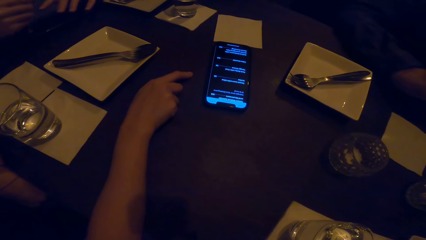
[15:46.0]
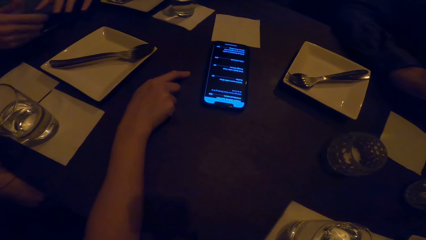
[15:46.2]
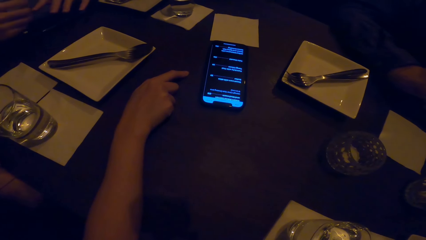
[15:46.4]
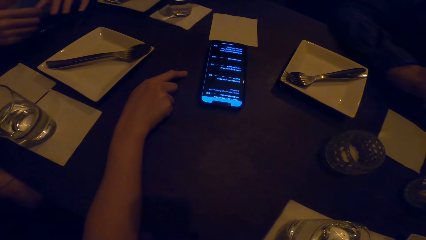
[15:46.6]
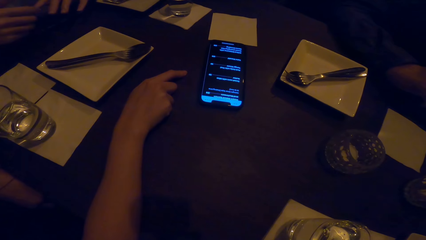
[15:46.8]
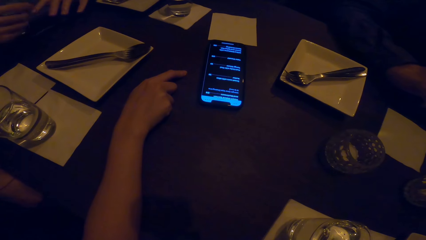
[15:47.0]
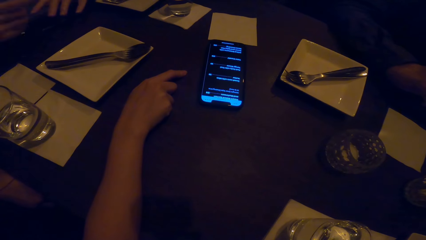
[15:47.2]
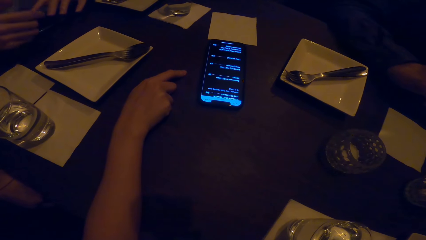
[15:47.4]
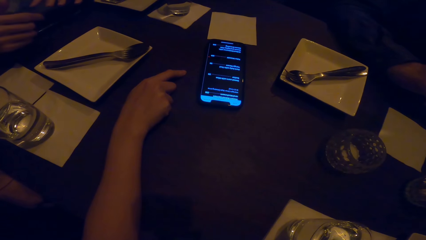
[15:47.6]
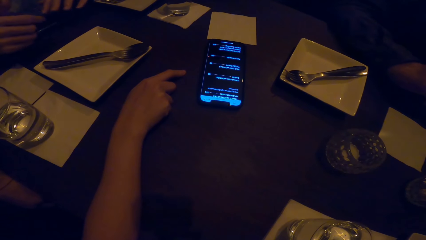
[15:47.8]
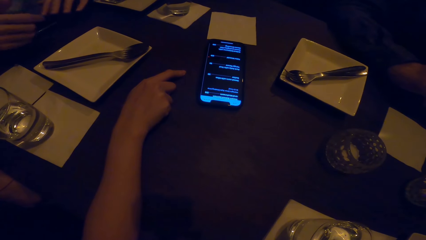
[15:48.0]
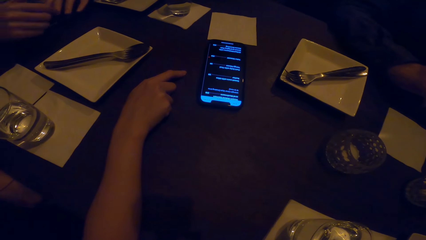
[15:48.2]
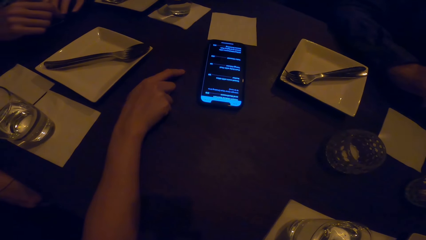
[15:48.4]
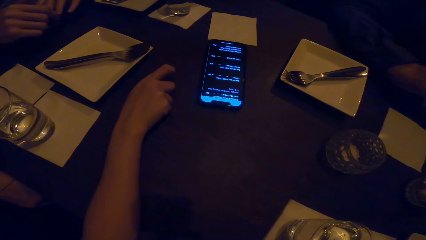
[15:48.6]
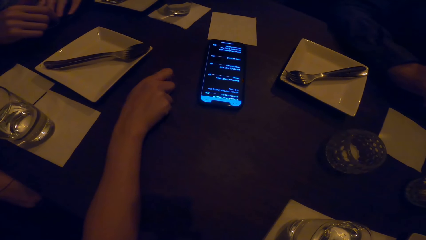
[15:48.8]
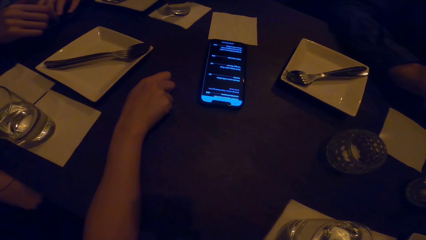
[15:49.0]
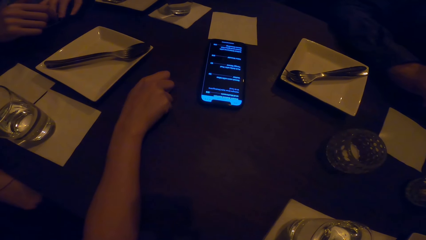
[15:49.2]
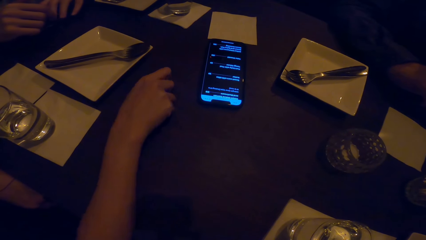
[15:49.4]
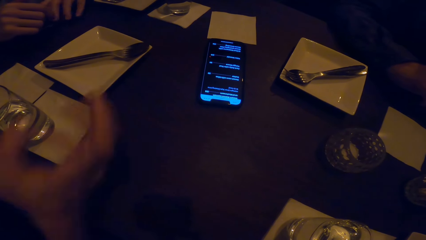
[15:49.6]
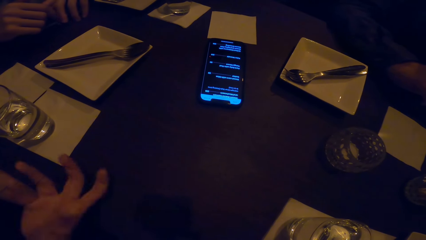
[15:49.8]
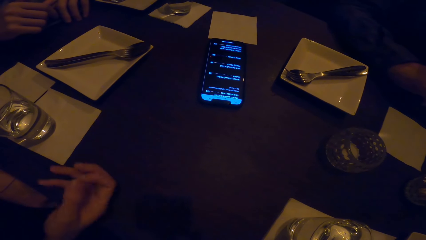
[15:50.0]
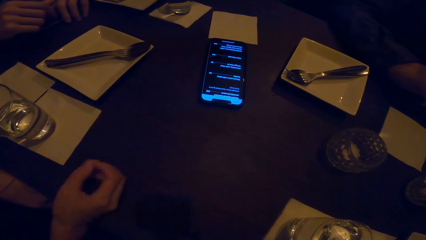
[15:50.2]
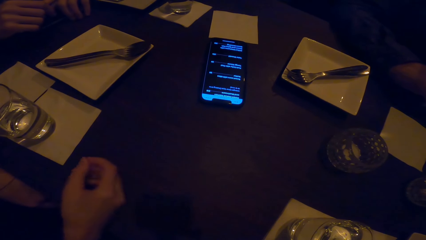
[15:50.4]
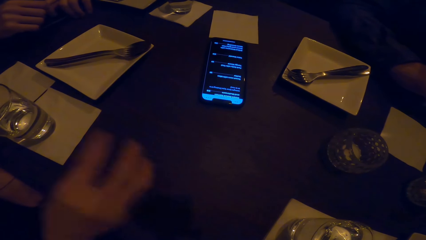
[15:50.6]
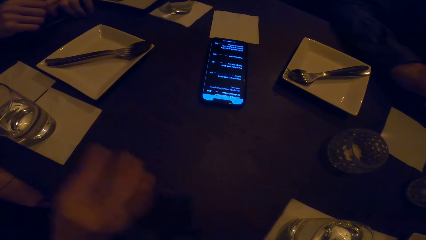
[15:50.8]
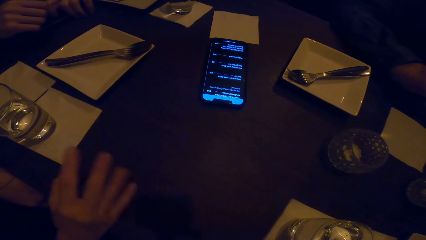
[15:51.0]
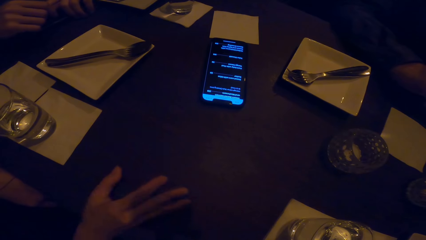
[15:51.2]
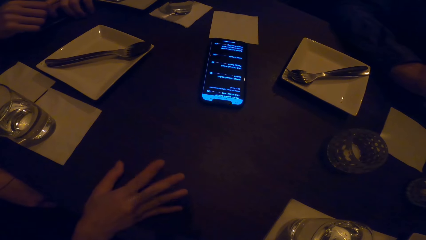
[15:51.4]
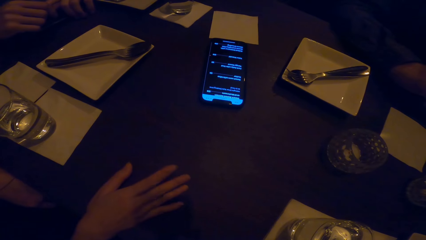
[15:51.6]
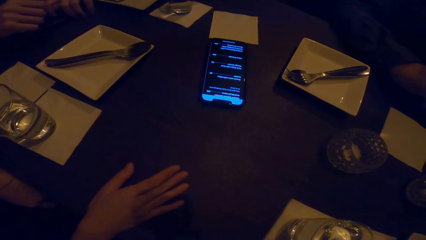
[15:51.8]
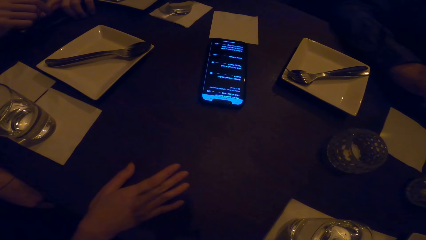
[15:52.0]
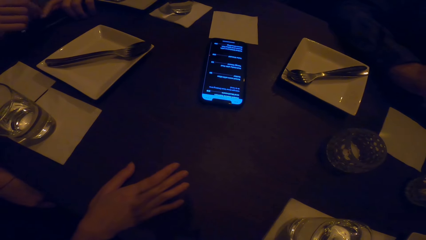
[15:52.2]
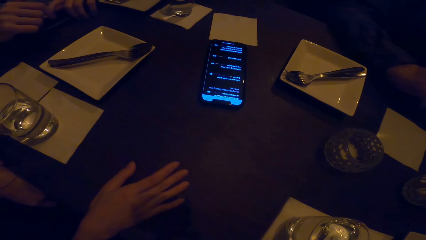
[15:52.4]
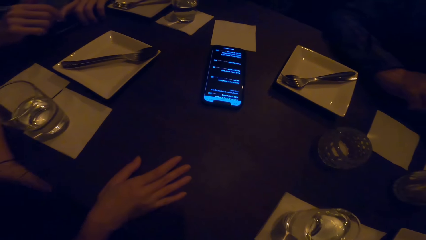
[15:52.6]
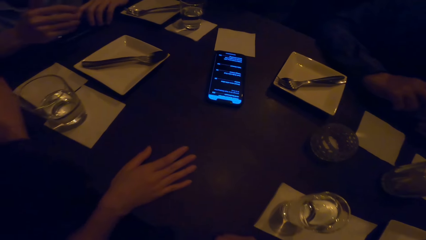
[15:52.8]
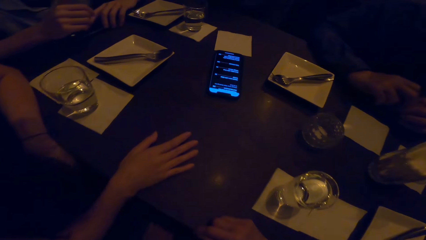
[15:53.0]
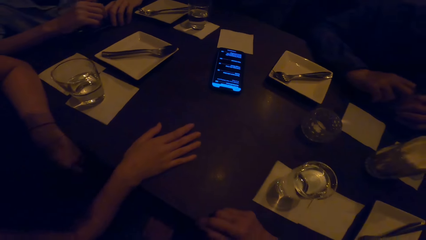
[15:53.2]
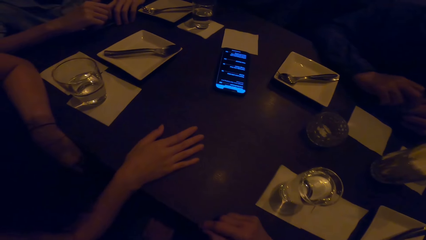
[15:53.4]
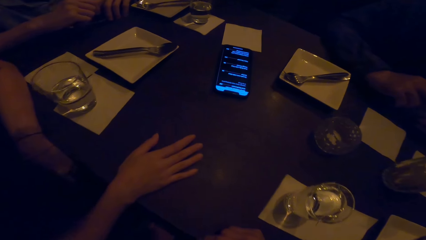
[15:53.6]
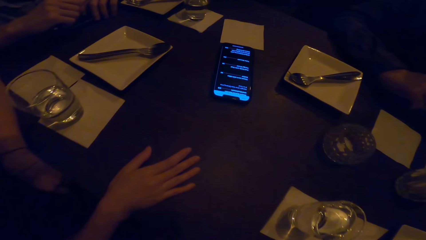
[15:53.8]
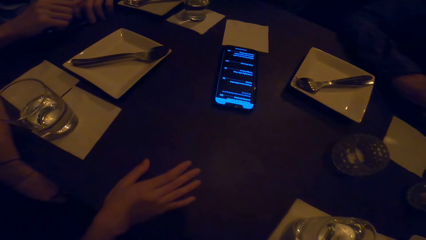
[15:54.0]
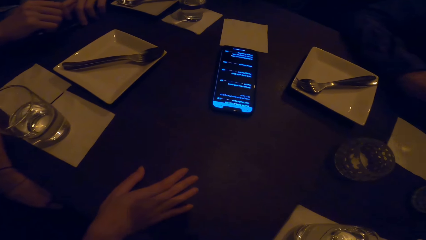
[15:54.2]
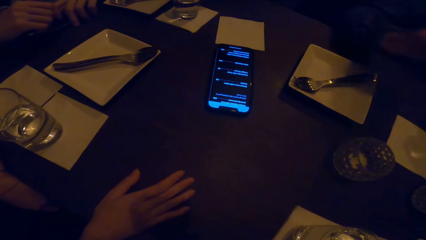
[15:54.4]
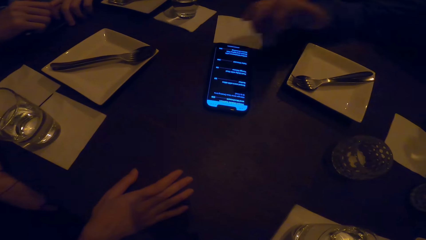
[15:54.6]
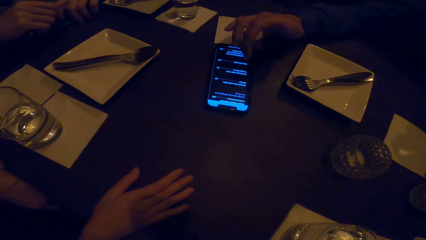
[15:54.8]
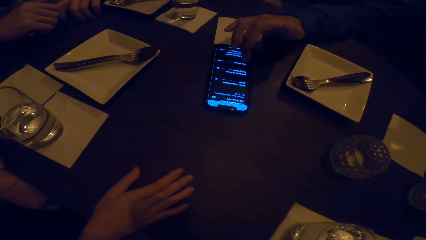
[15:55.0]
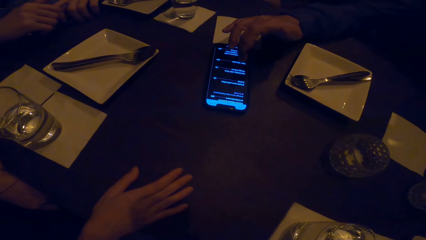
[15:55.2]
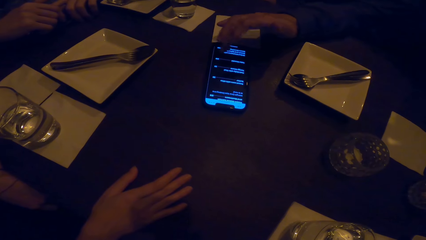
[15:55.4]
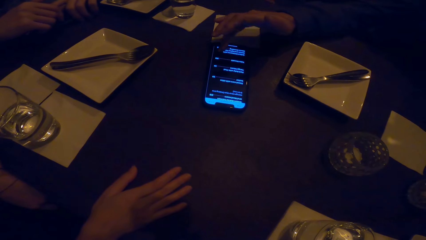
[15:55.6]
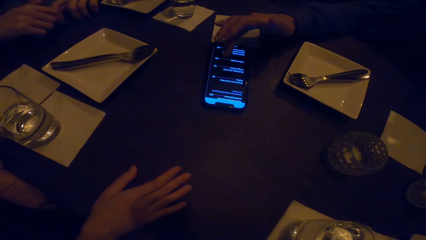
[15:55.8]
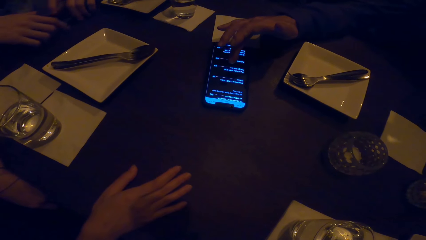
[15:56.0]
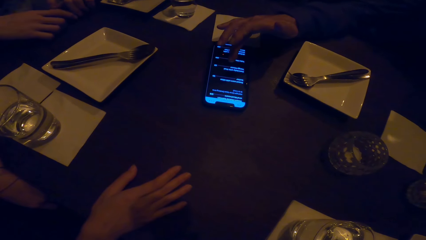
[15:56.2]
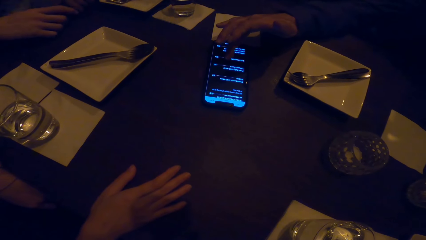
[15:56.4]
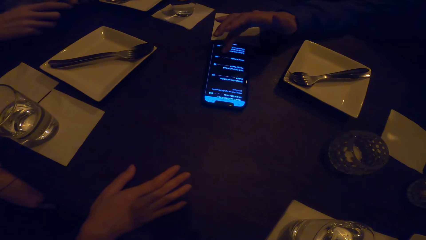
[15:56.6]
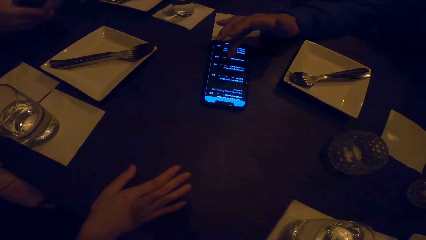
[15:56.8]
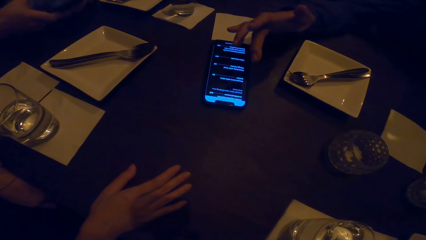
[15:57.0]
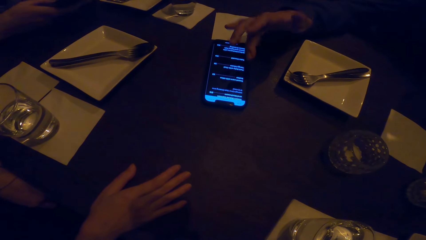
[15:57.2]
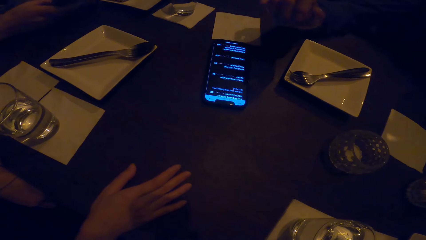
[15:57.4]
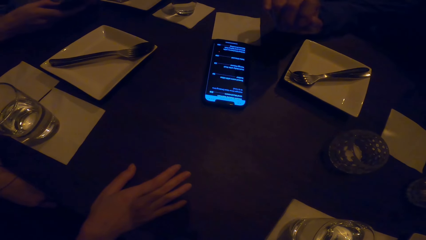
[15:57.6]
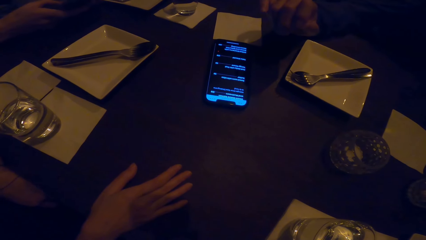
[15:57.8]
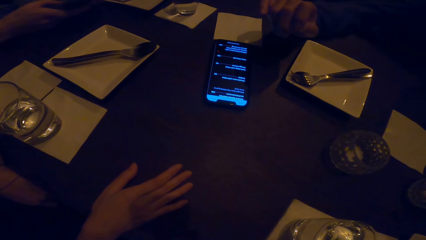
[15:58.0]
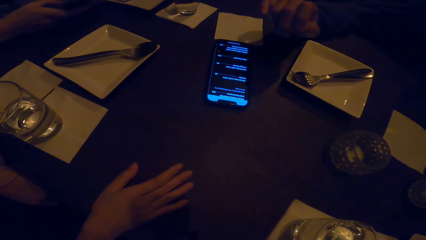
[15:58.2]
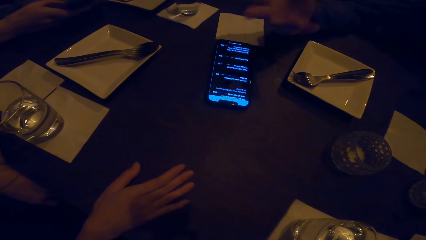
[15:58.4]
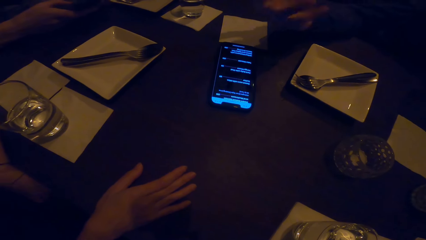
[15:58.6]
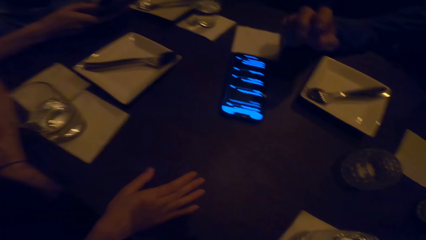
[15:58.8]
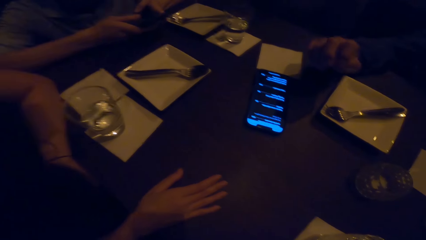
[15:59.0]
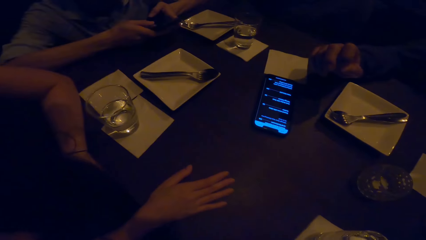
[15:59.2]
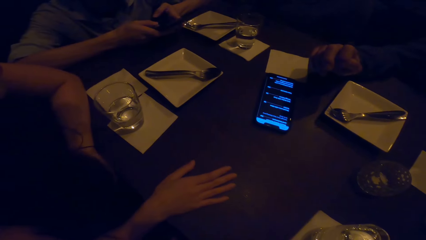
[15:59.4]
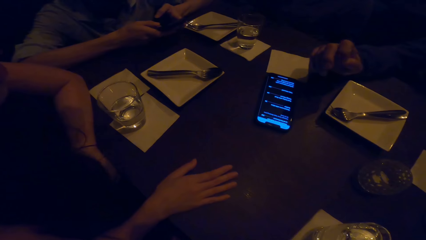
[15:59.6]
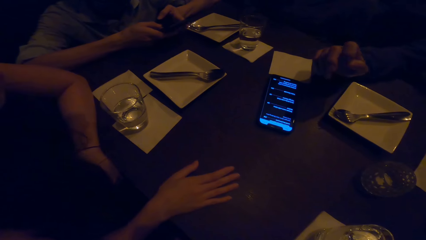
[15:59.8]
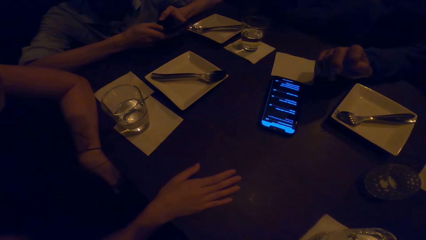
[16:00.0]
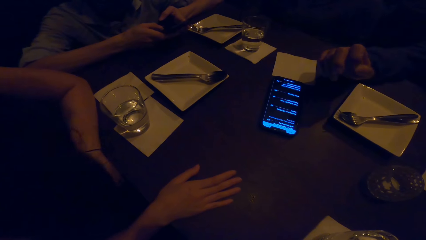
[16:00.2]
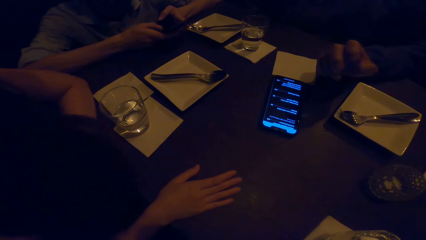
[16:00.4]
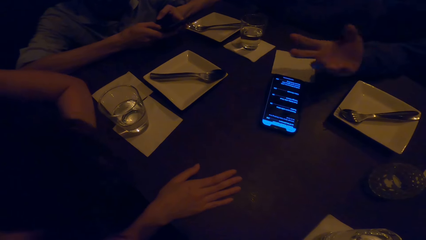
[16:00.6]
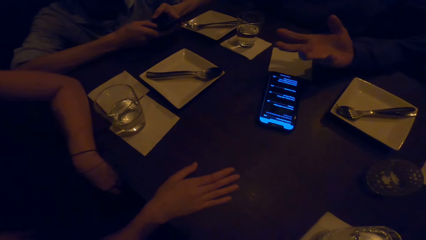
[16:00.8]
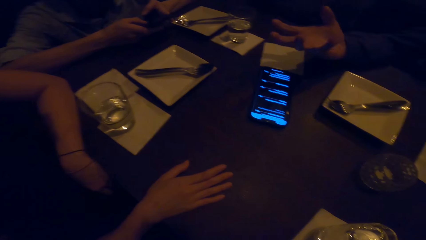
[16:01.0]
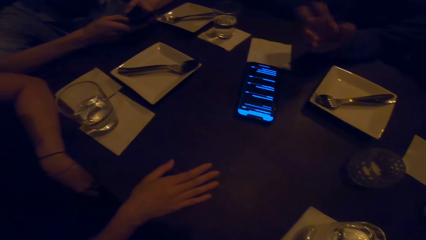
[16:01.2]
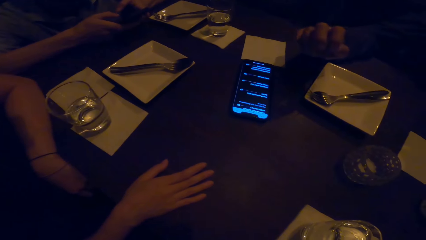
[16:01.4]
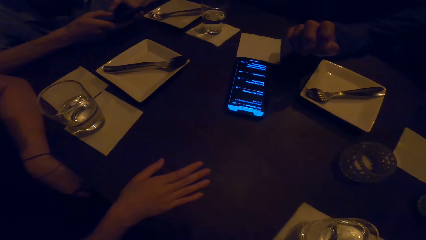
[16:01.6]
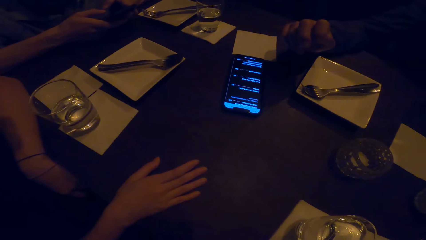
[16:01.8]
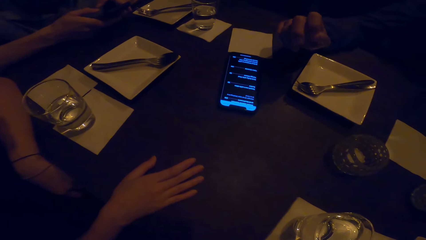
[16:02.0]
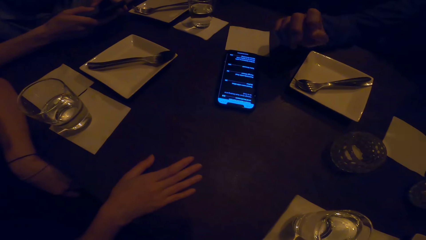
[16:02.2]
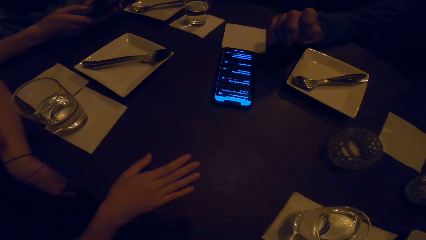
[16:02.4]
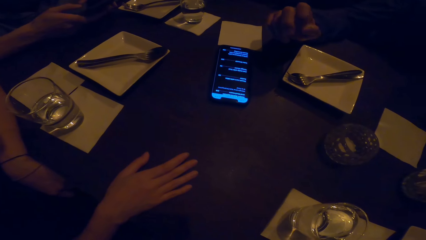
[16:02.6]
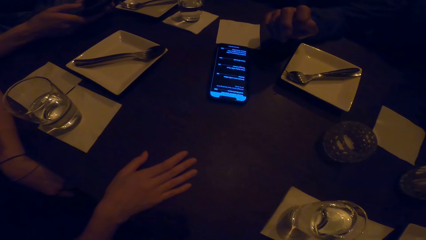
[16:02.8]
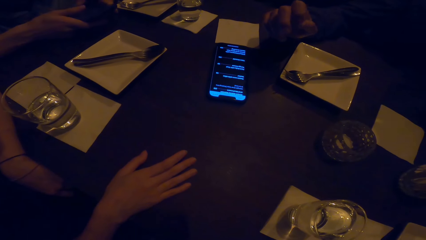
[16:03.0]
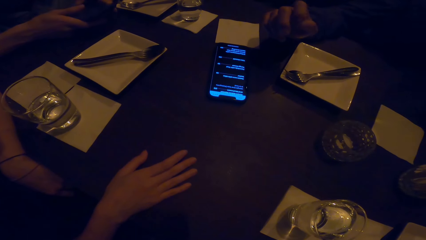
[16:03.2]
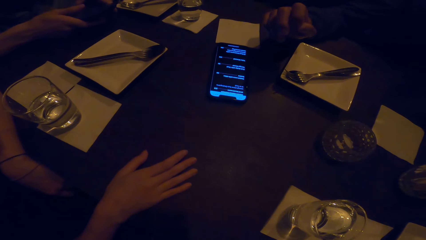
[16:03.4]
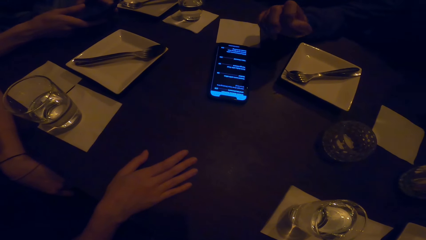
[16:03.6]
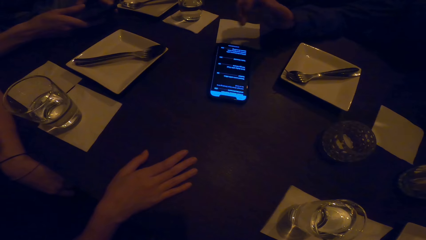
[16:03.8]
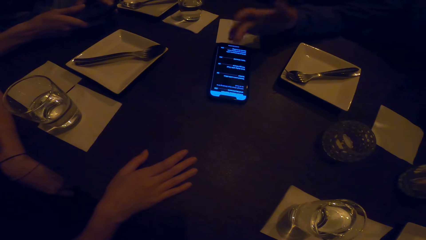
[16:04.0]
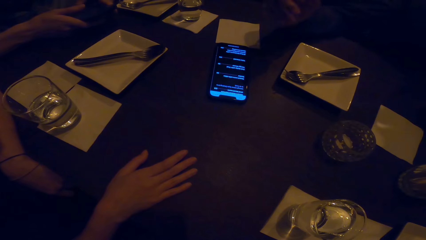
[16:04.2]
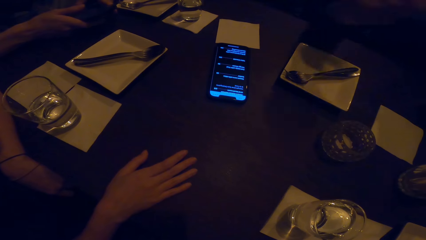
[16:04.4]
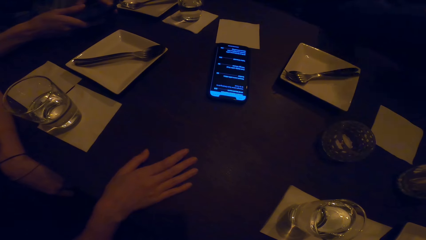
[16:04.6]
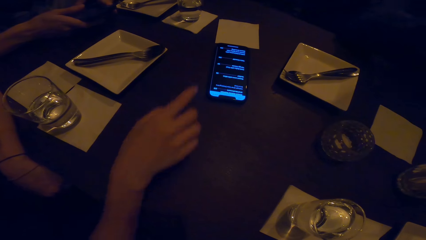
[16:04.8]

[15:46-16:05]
The camera wearer looks around. A woman swings her hand. The camera wearer looks around.
